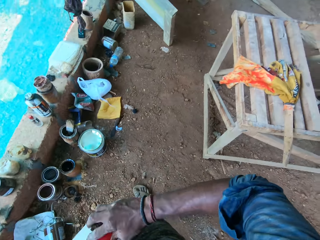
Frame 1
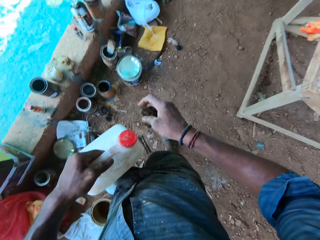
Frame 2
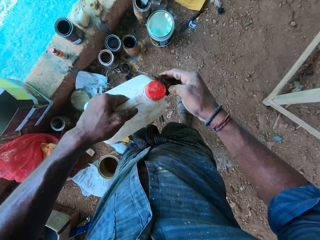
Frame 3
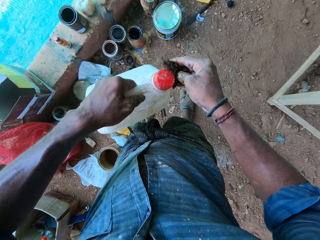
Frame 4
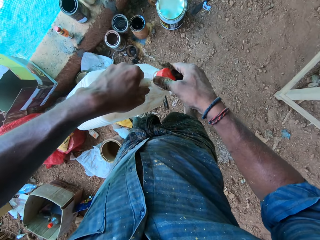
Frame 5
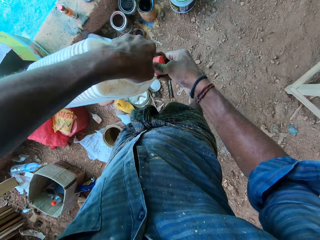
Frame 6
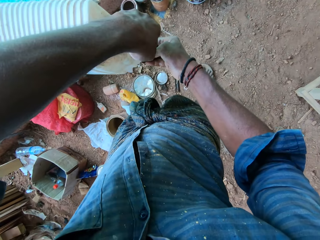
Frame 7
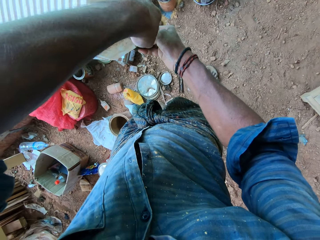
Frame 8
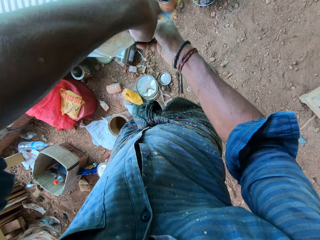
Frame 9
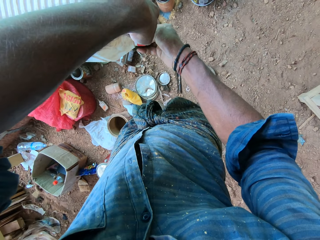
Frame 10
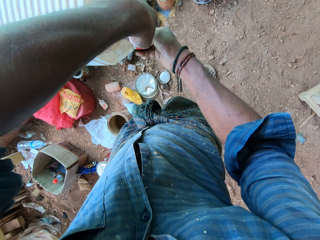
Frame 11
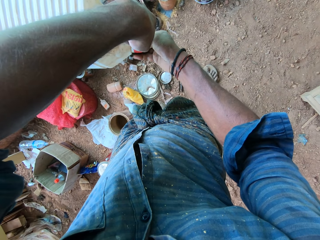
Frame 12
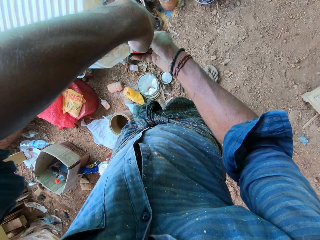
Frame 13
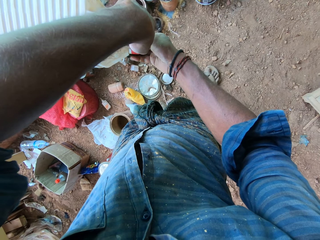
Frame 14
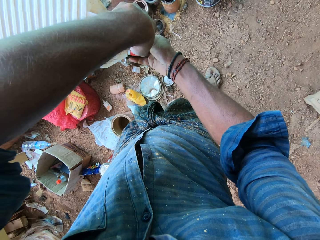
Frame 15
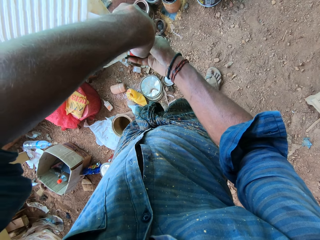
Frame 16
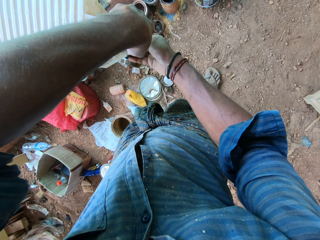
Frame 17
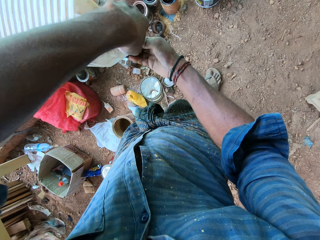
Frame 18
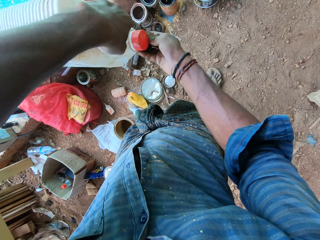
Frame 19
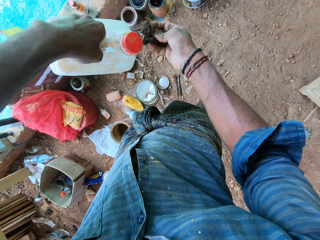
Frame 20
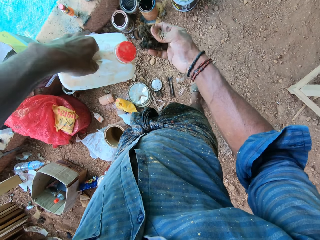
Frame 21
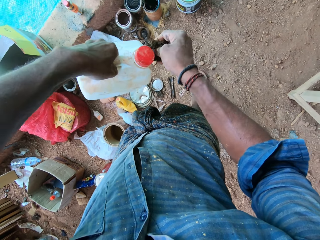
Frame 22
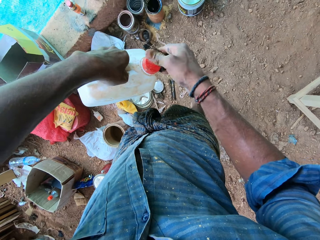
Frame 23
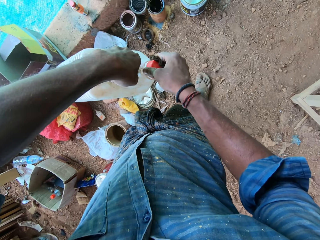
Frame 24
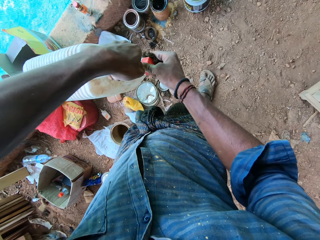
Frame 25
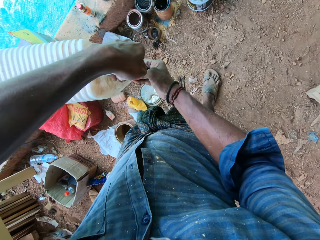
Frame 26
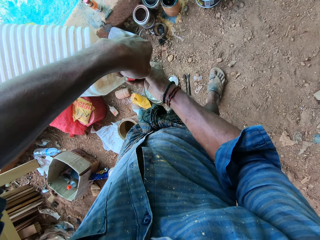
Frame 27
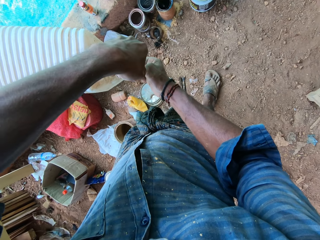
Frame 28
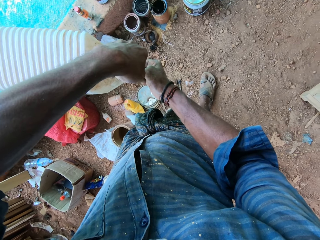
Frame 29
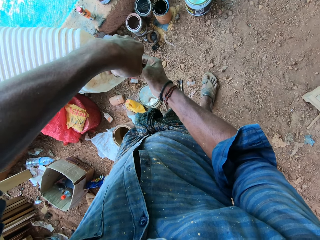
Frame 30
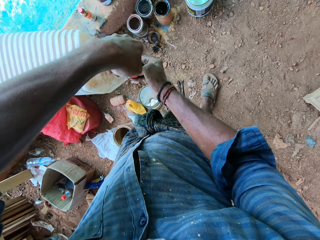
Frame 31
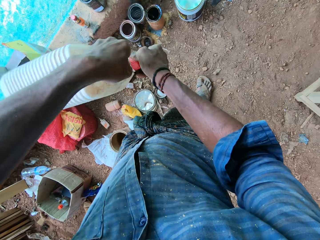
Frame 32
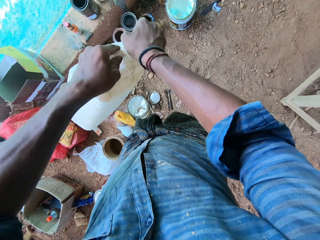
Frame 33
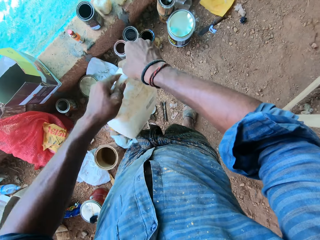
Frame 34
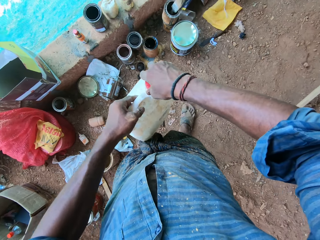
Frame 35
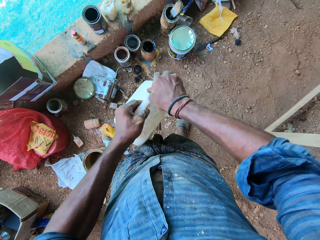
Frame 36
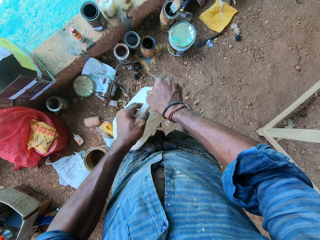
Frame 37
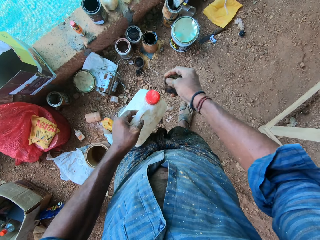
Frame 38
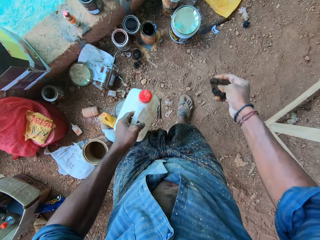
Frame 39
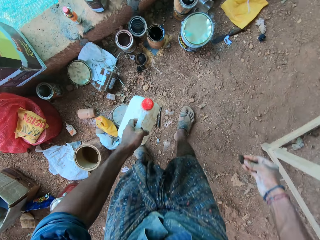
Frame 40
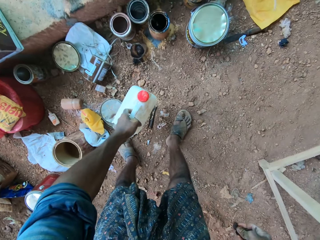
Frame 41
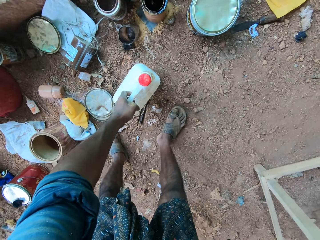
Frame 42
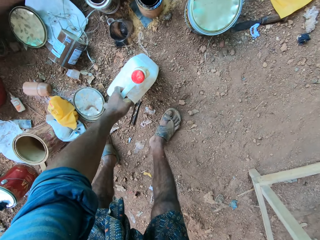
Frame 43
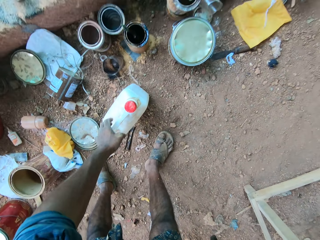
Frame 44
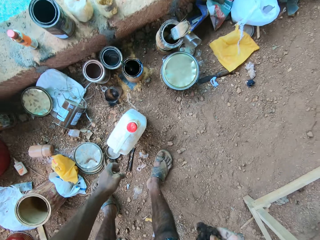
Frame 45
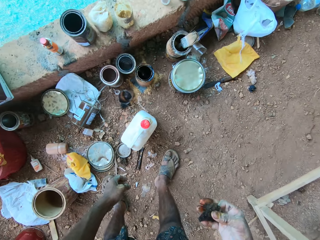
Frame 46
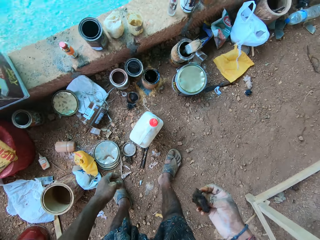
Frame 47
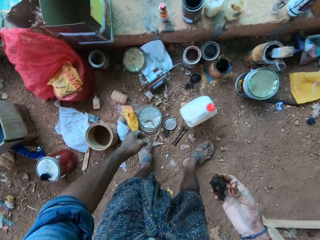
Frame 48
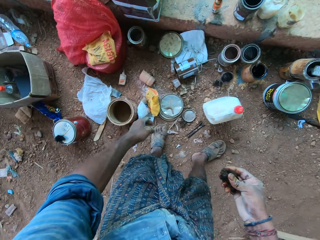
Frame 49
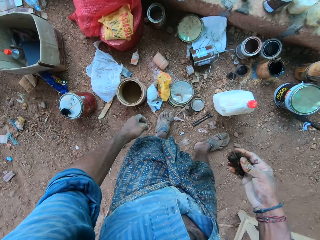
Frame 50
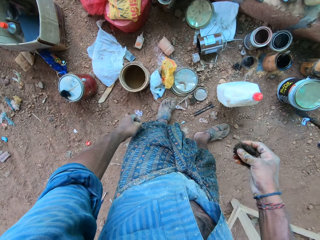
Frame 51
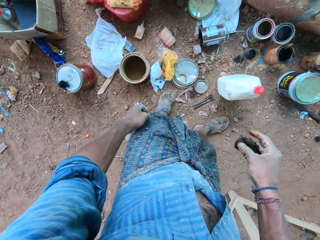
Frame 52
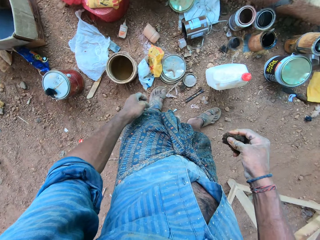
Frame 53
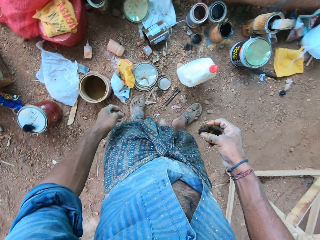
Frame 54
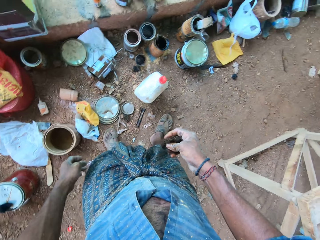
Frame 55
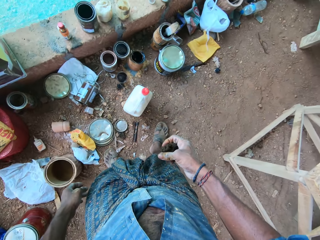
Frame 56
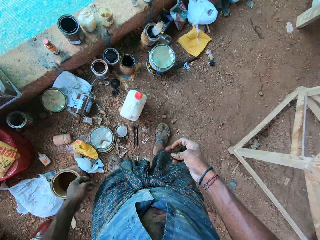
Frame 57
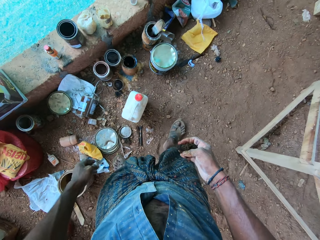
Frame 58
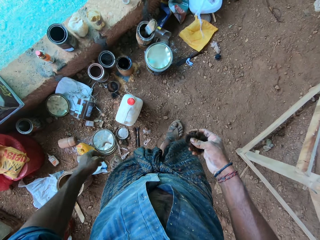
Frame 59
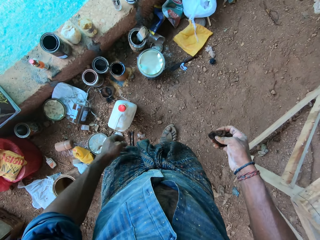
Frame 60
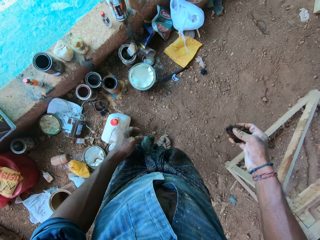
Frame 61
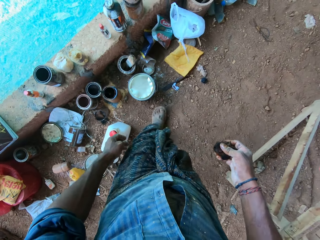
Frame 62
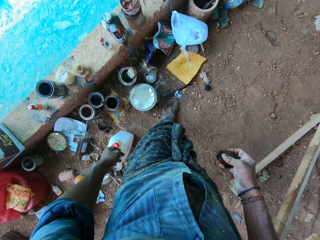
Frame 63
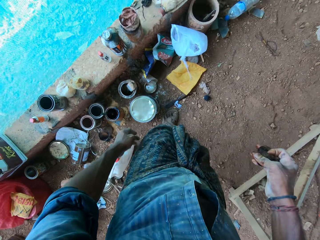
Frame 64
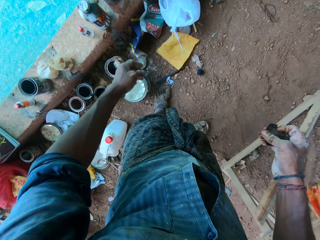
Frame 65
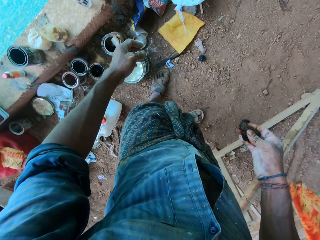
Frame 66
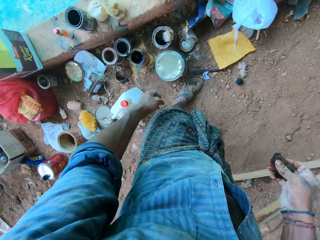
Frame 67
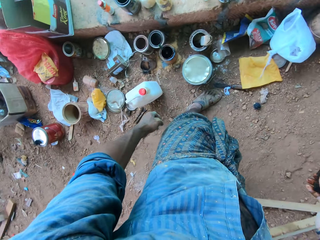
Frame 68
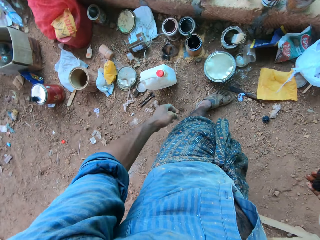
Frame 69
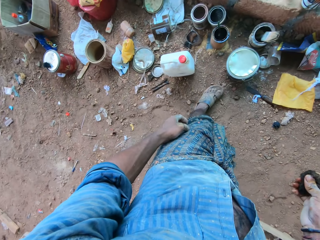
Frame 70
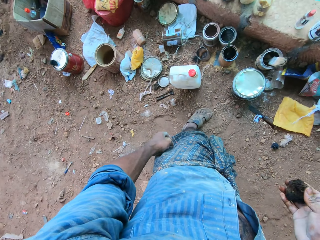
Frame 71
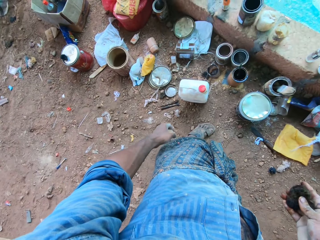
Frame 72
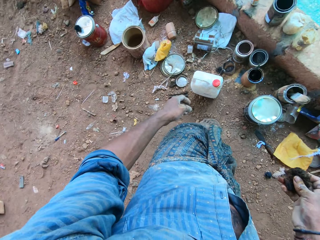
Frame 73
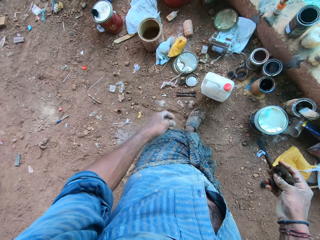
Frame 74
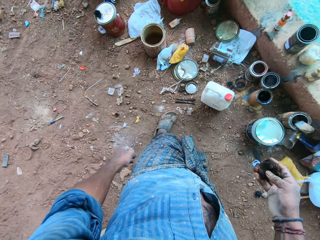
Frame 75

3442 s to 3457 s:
The camera wearer twists the red cap of the gallon with his right hand. He presses the piece of black sponge to the red cap of the gallon with his right hand. He pours acetone from the gallon onto the piece of black sponge with both hands. He removes the piece of black sponge from the red cap of the gallon with his right hand. He squeezes the piece of black sponge with his right hand. He presses the piece of black sponge to the red cap of the gallon with his right hand. He pours acetone from the gallon onto the piece of black sponge with both hands. He twists the red cap of the gallon with his right hand. He removes his right hand from the gallon. He drops the gallon on the ground with his left hand. He squeezes the piece of black sponge with his right hand. He stares around the floor. He walks around the workshop.

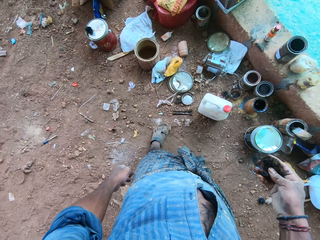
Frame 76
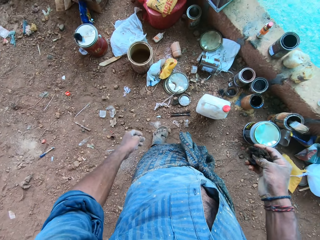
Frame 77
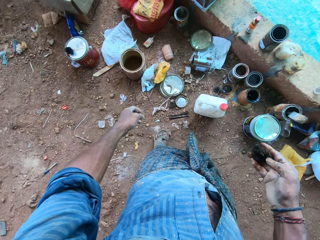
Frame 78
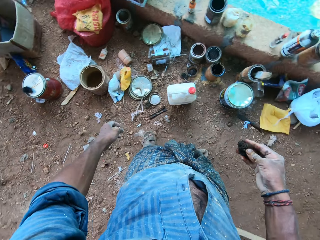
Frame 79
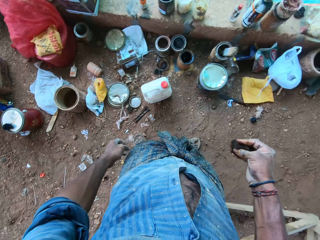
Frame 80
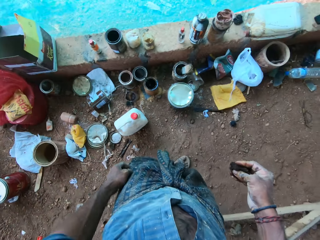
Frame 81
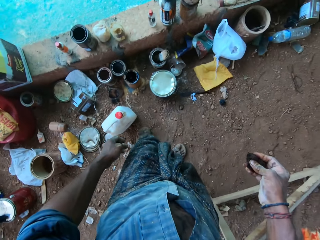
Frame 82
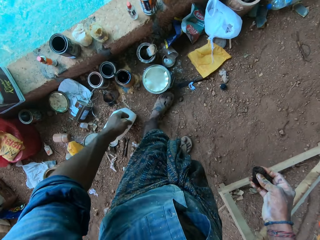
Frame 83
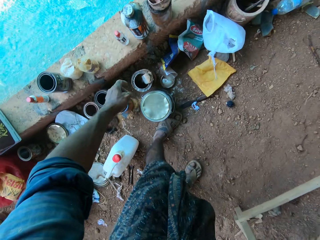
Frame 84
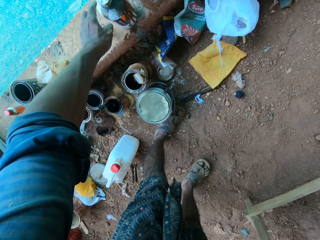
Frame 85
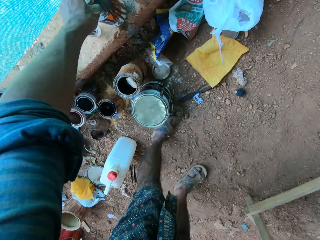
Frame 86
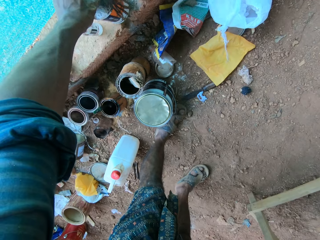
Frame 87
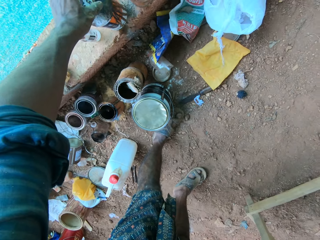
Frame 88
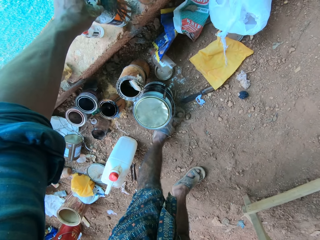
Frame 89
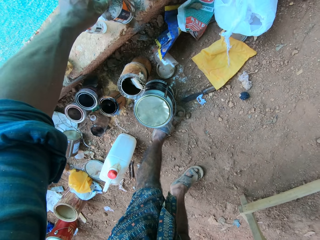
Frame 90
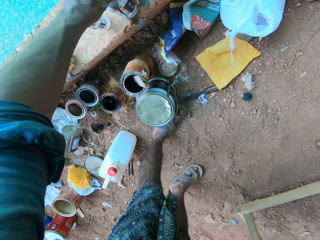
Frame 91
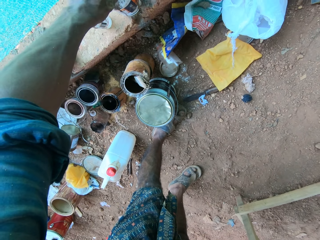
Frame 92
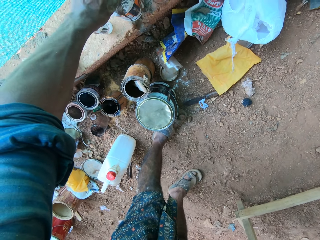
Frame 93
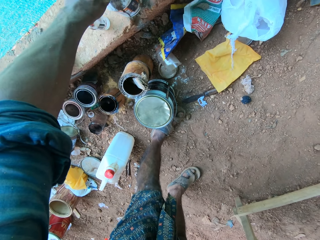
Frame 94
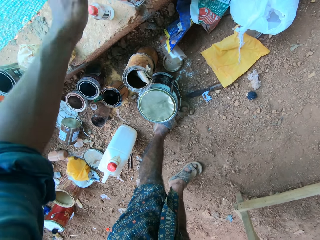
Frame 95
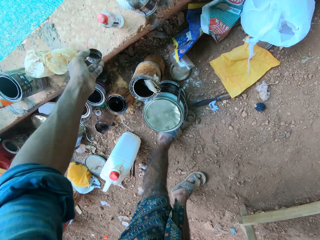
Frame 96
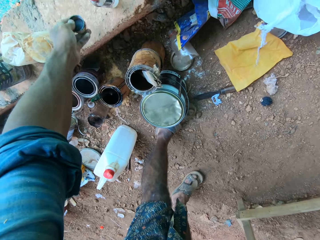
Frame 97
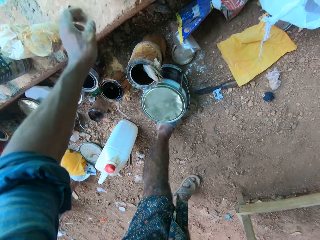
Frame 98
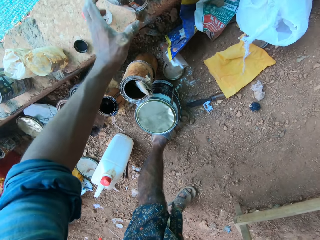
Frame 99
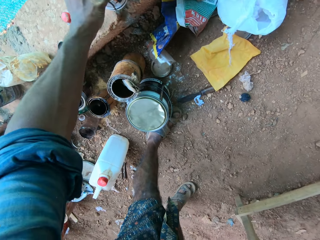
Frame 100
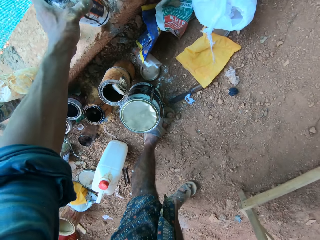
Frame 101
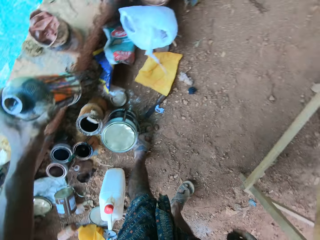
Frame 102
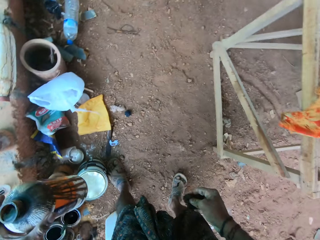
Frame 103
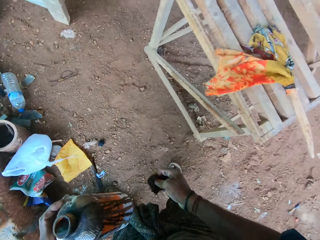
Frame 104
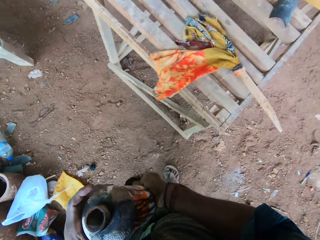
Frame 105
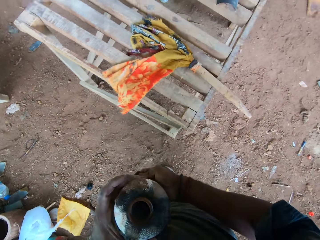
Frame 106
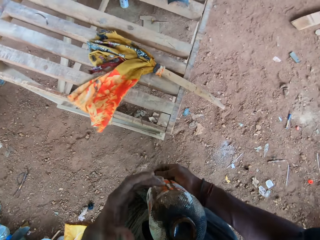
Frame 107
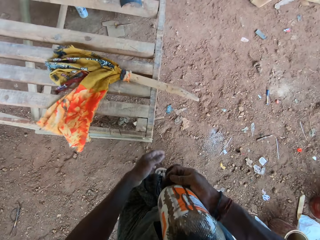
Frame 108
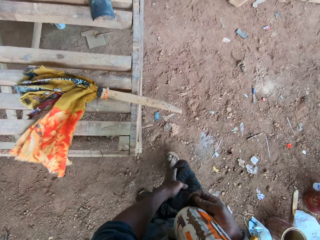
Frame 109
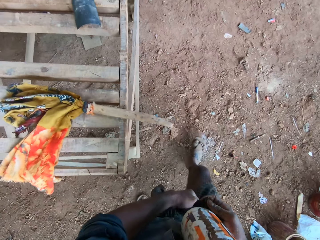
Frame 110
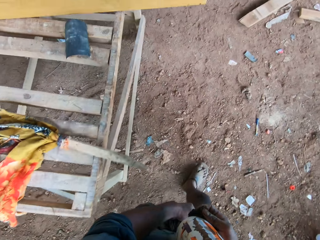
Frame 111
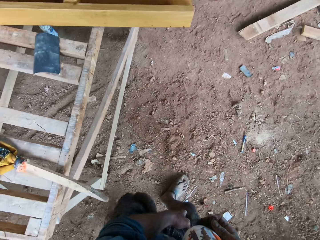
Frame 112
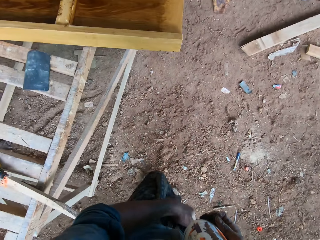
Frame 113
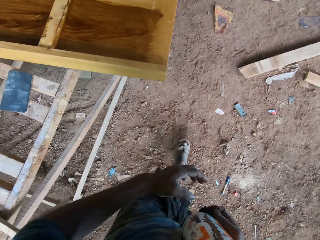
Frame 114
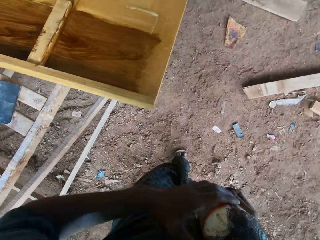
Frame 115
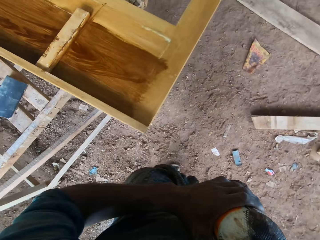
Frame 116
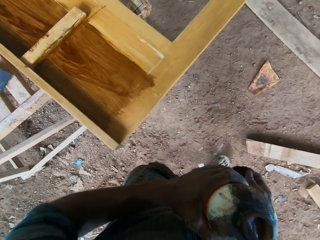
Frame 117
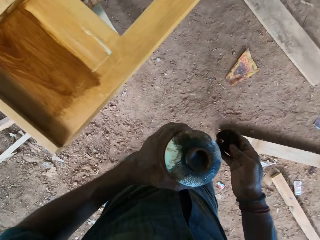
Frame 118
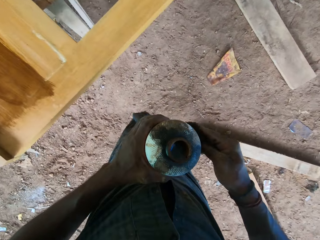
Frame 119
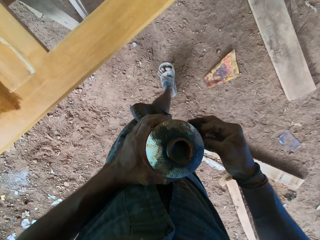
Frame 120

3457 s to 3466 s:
The camera wearer uncaps a bottle of lacquer on a wall with his left hand. He drops the cap of the bottle of lacquer on the wall with his left hand. He picks up the bottle of lacquer from the wall with his left hand. He holds the bottle of lacquer with both hands. He holds the bottle of lacquer with his right hand. He walks around the workshop. He passes the bottle from his right hand to his left hand. He adjusts the piece of black sponge on the bottle of lacquer with his right hand.
